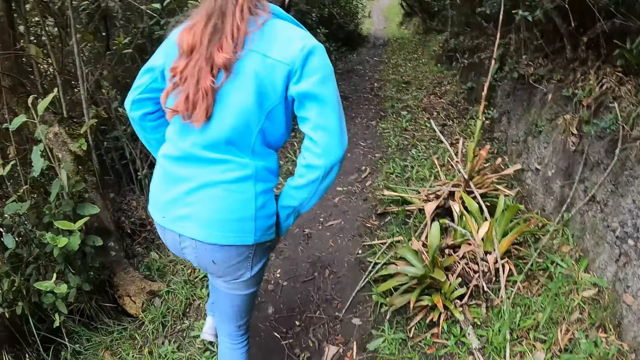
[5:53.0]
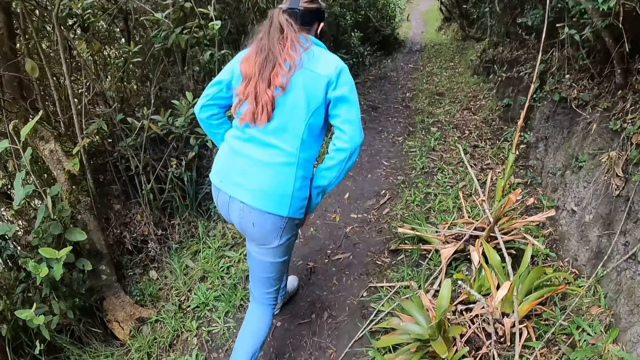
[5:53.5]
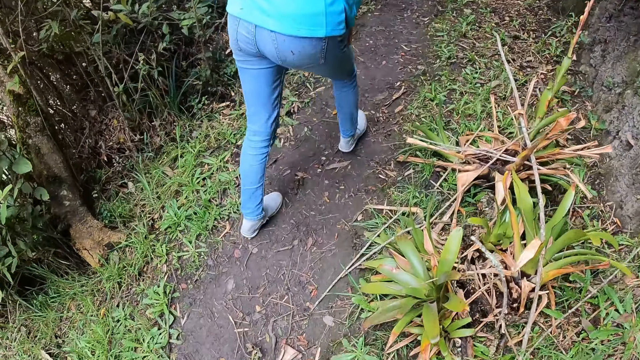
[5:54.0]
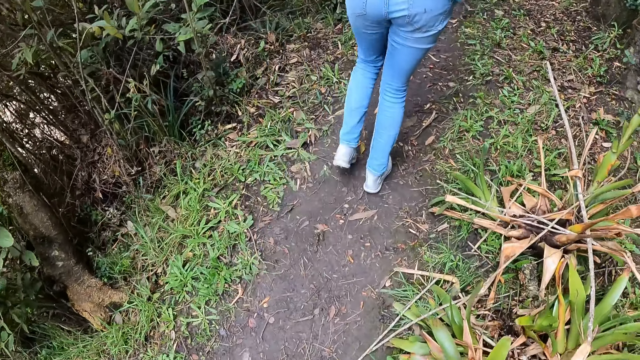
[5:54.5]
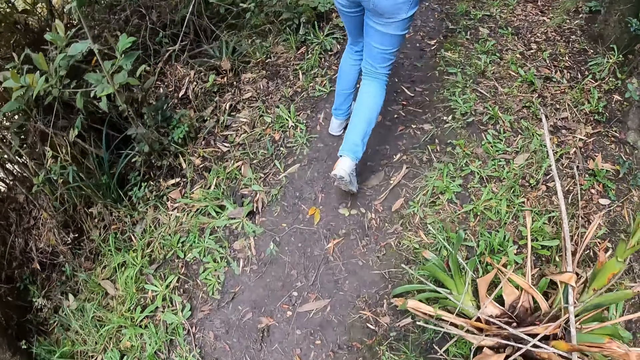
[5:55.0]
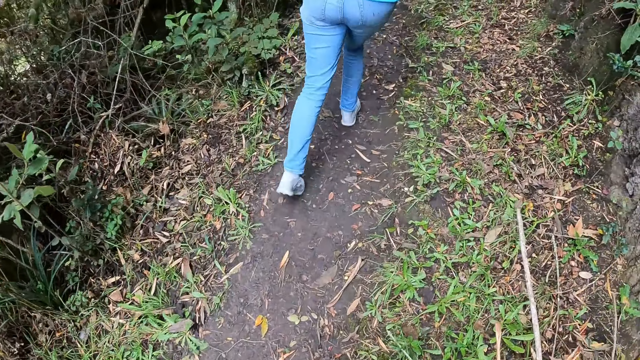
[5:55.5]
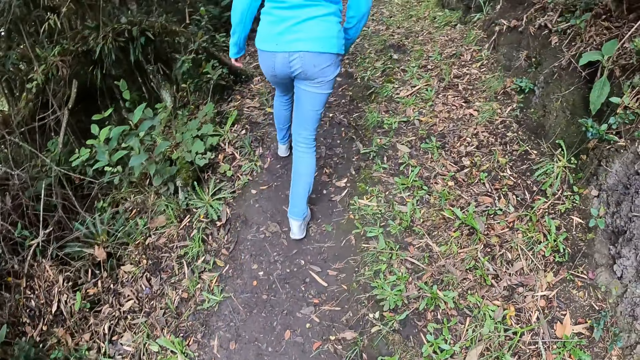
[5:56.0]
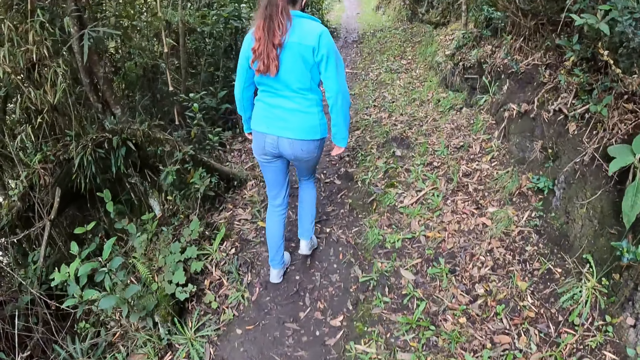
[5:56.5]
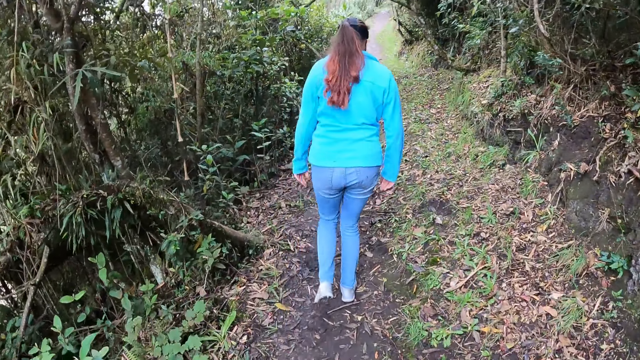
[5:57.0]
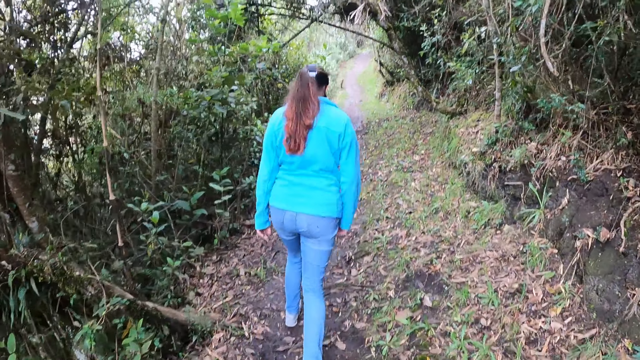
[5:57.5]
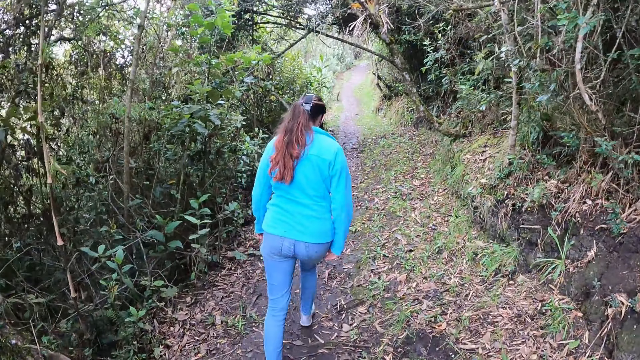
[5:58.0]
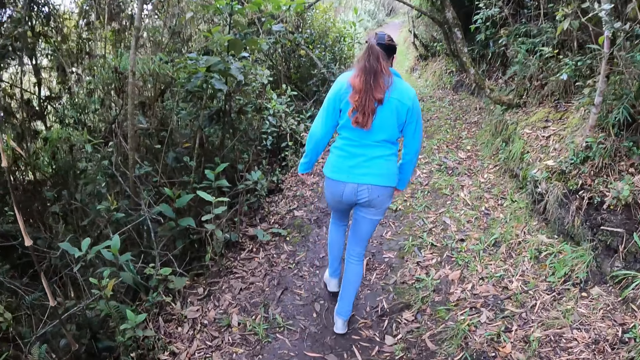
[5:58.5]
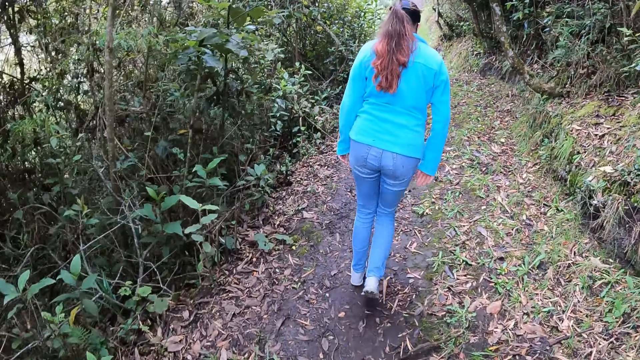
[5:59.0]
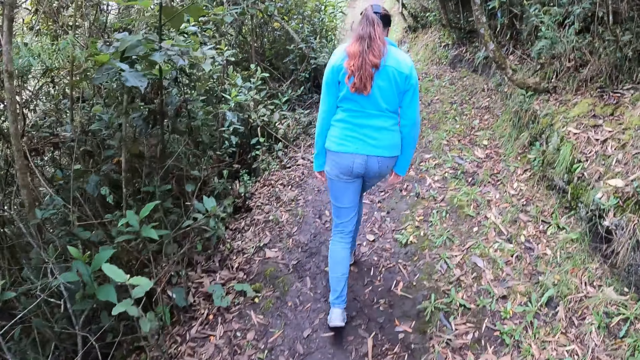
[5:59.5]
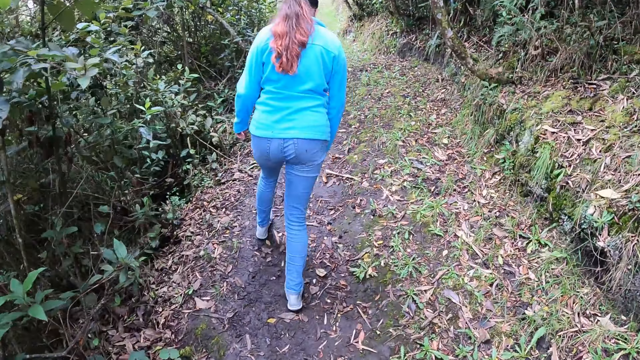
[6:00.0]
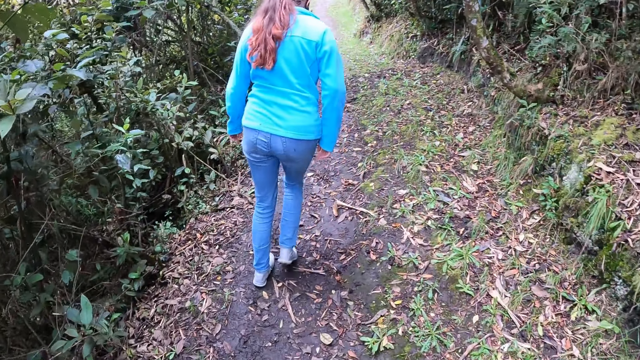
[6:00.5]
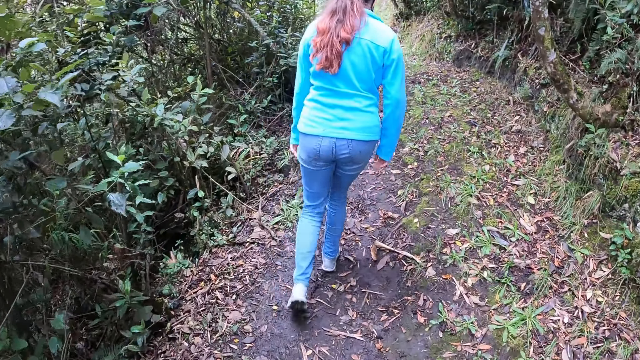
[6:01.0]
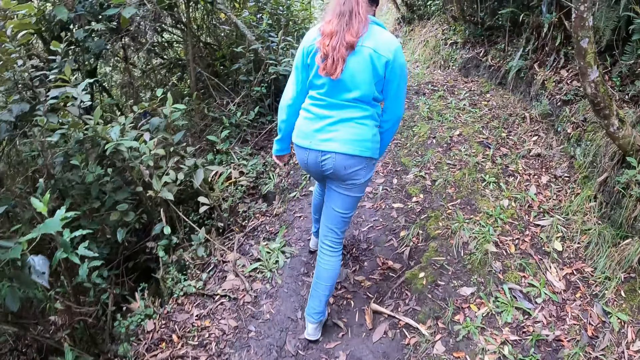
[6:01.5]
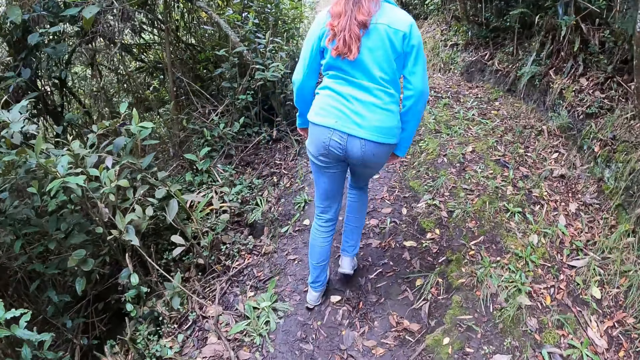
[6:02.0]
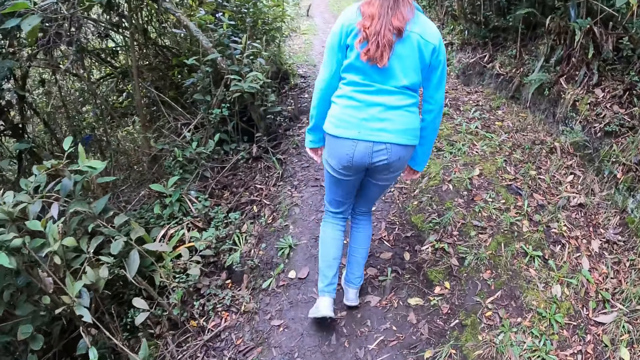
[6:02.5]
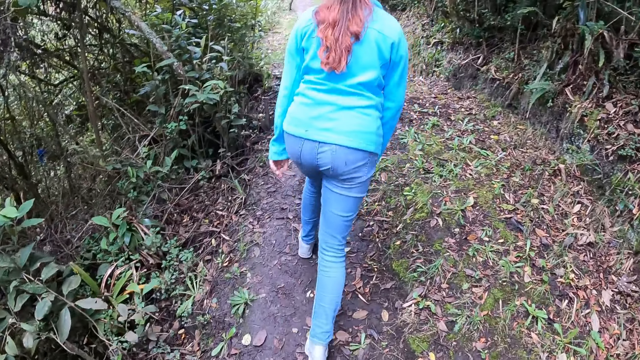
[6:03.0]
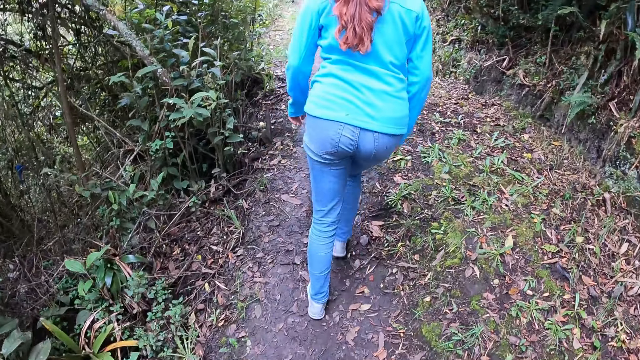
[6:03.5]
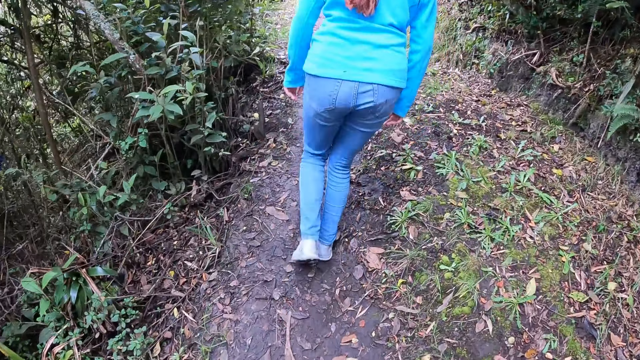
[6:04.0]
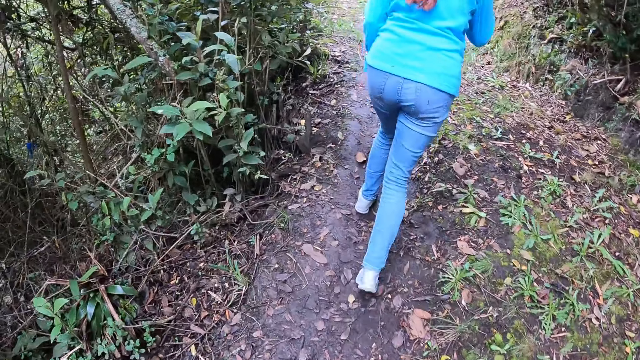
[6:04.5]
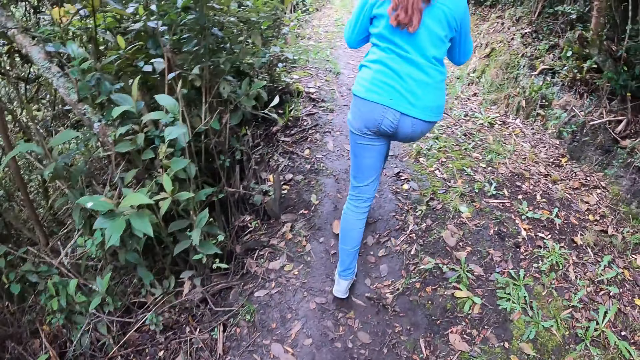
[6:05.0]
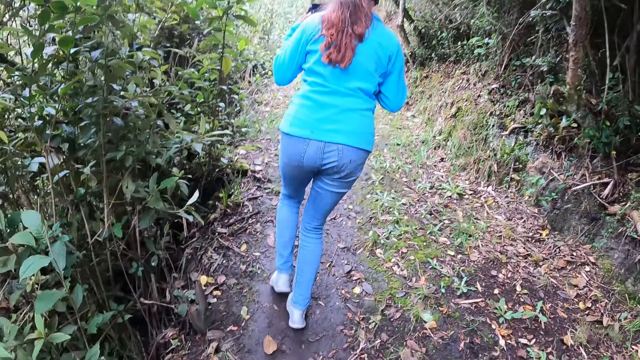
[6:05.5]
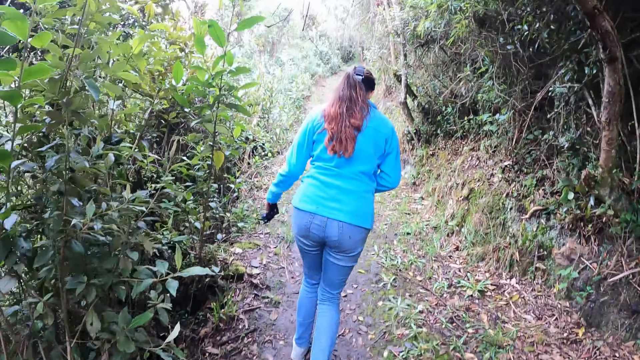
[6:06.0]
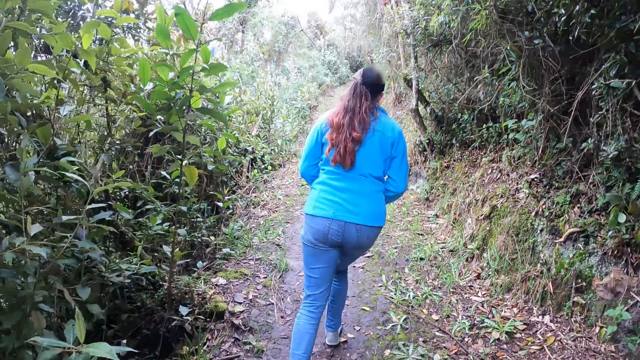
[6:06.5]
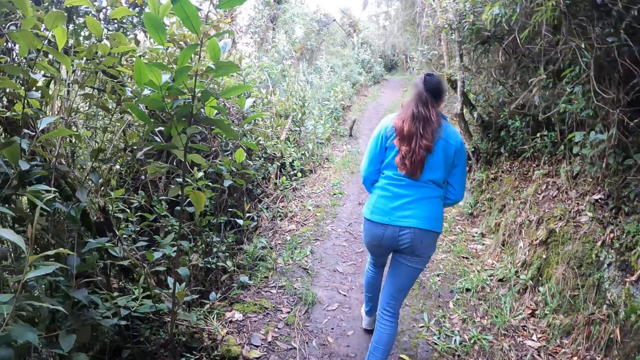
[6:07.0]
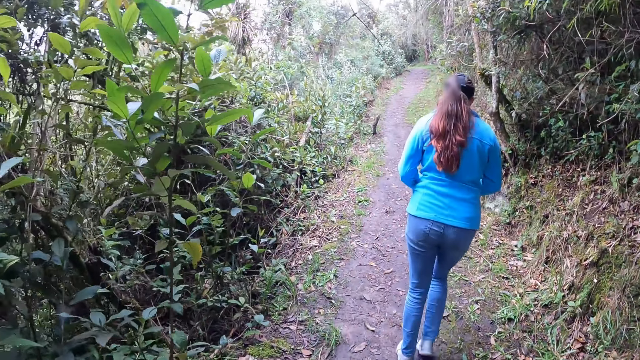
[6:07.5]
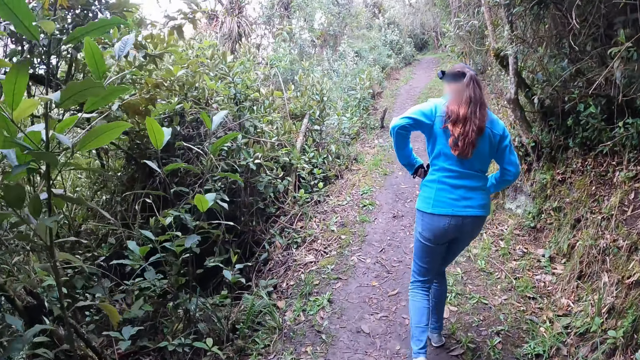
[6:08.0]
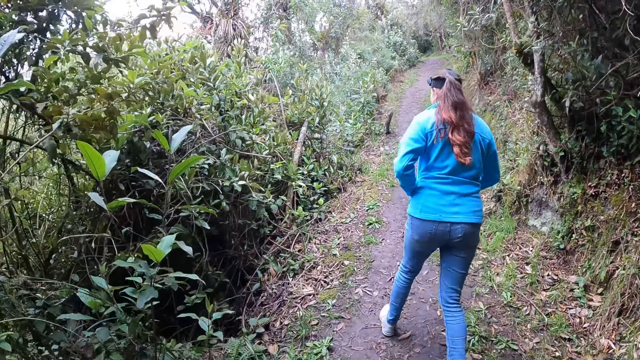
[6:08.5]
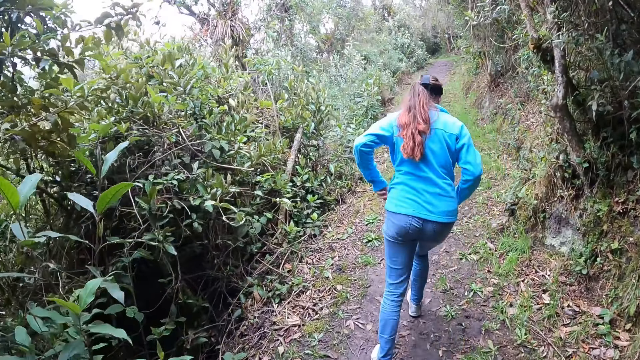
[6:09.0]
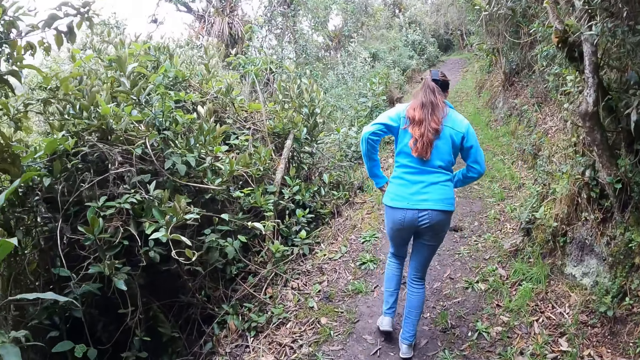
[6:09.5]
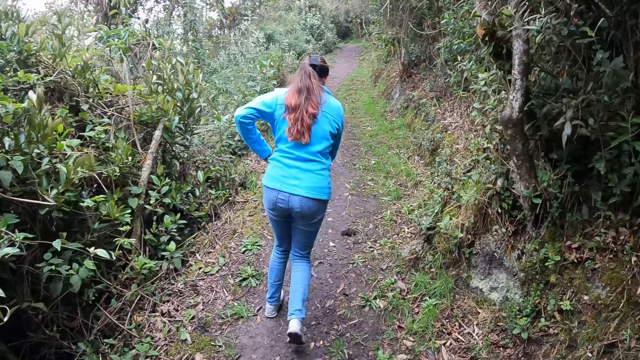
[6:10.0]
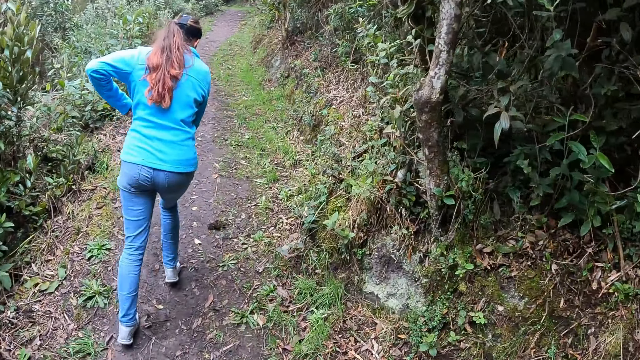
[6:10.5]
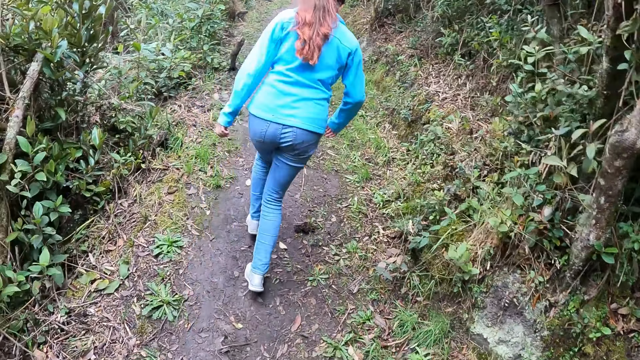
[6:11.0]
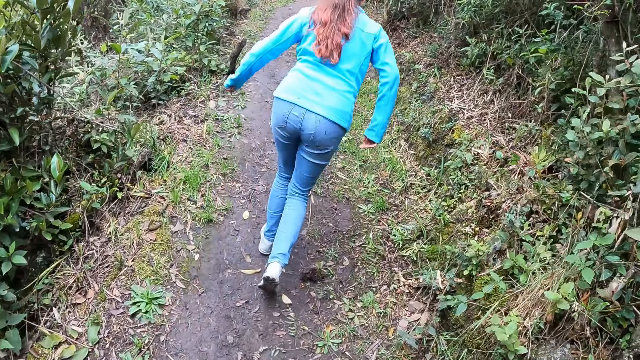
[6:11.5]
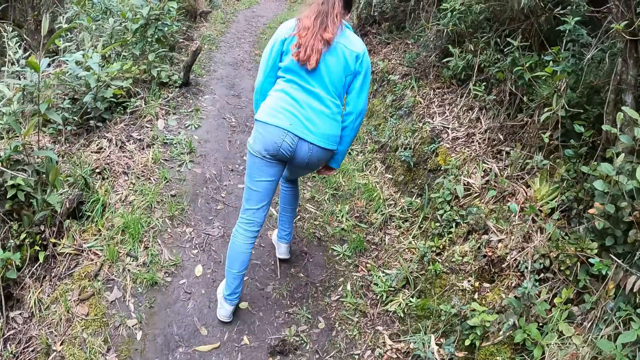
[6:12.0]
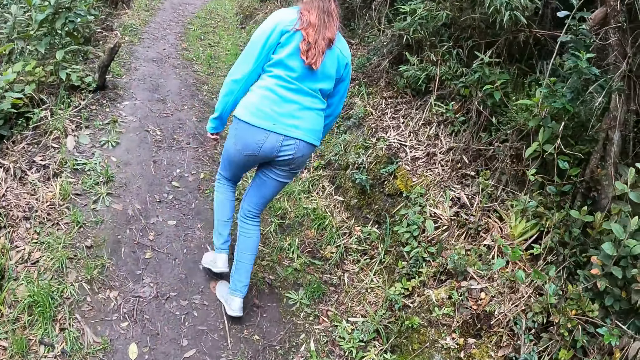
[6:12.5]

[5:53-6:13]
A woman takes off a facemask. The woman holds the mask in her left hand. The woman puts the mask in her left pocket with her left hand.
